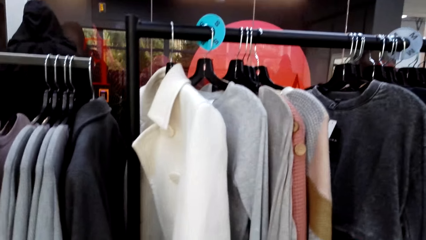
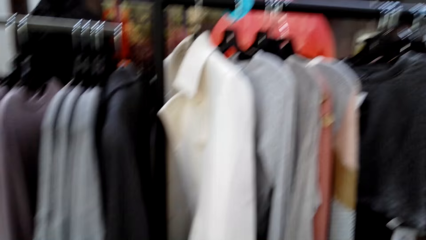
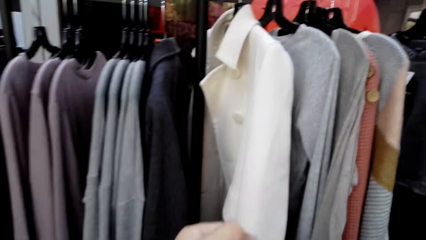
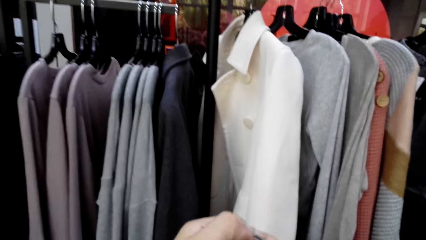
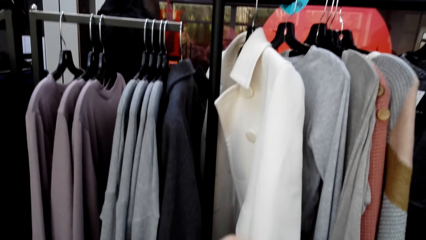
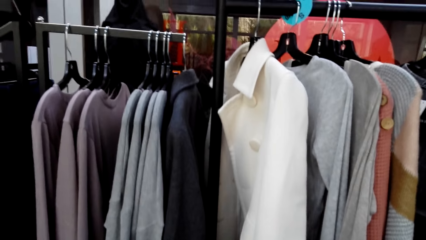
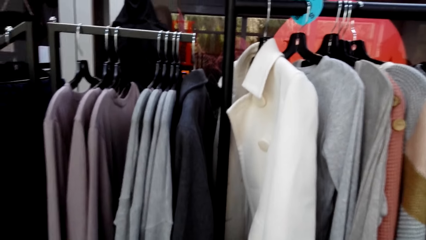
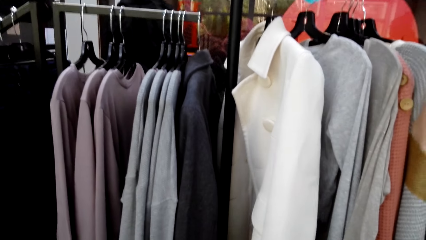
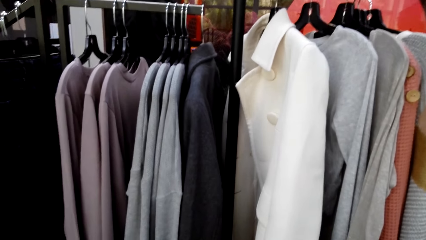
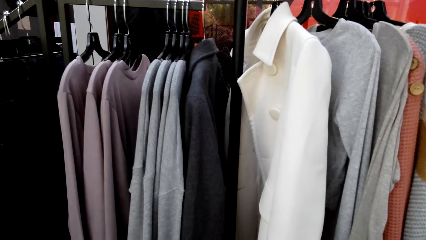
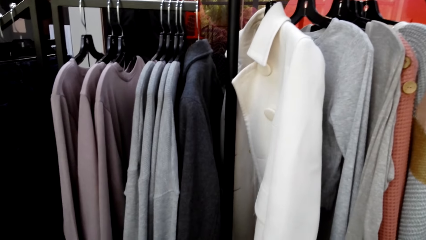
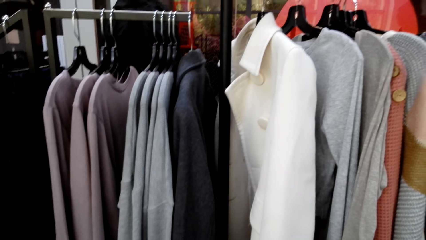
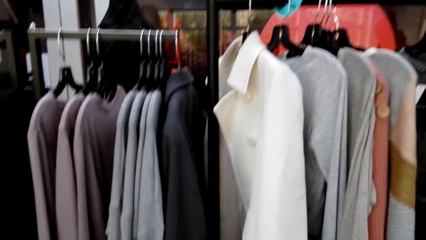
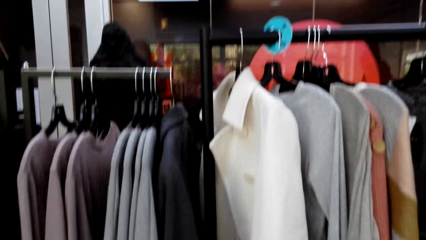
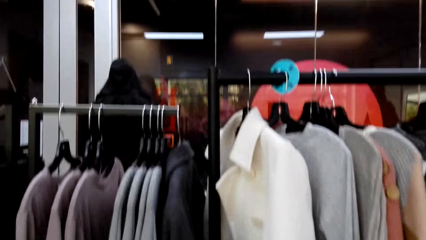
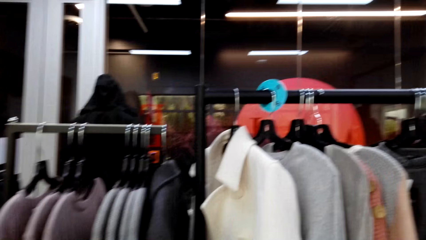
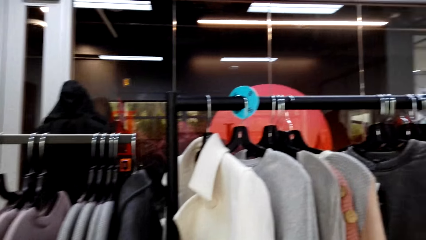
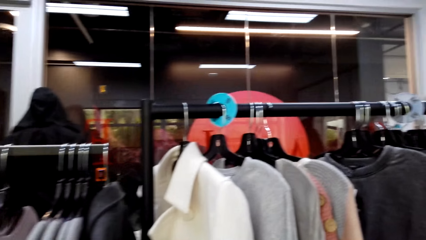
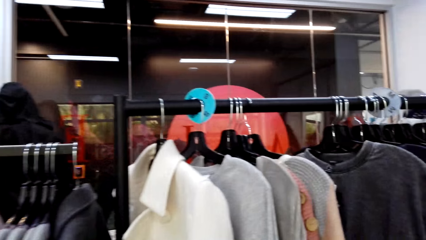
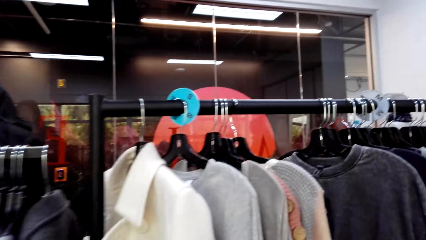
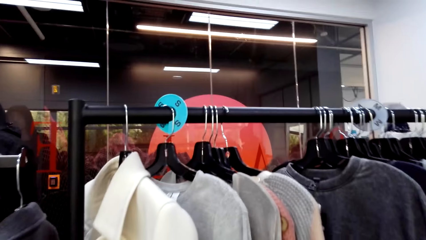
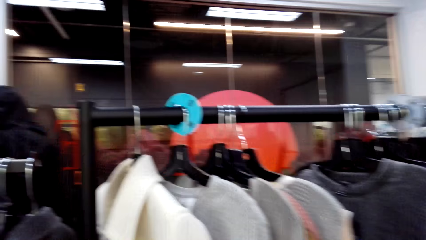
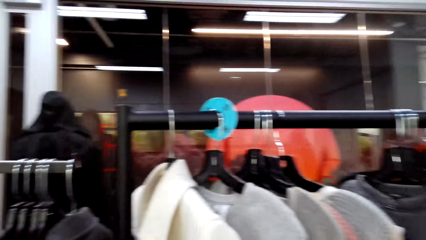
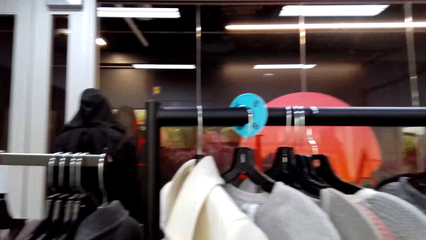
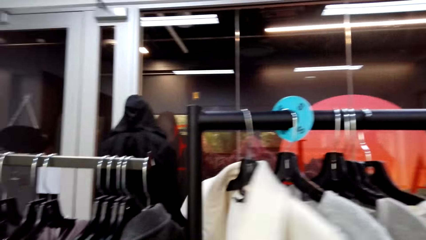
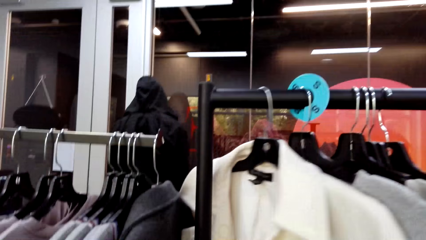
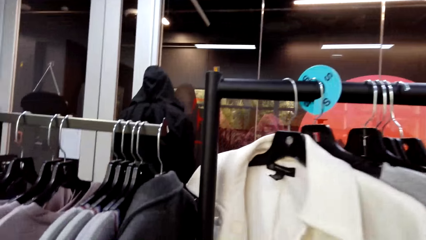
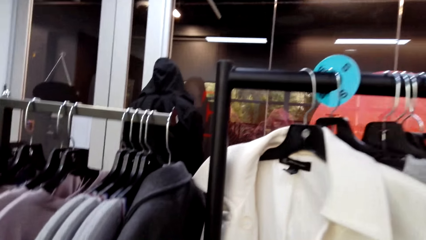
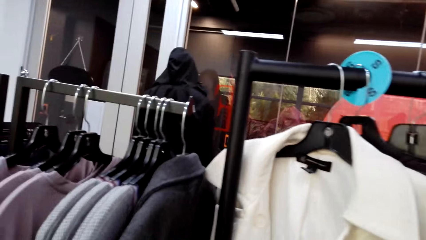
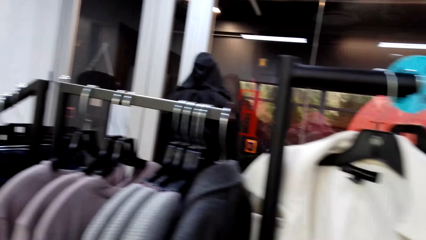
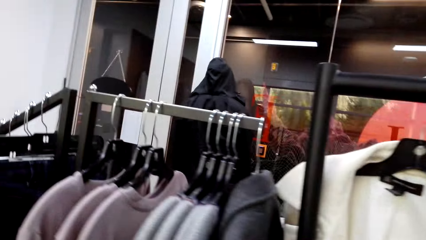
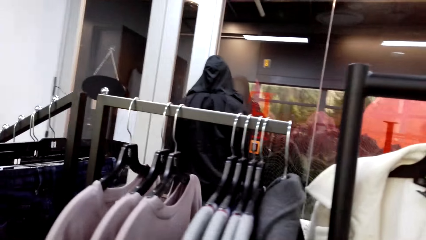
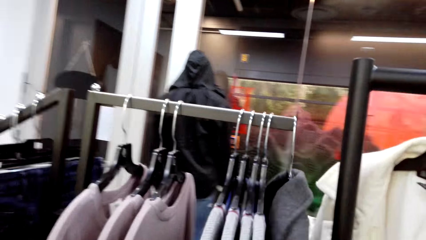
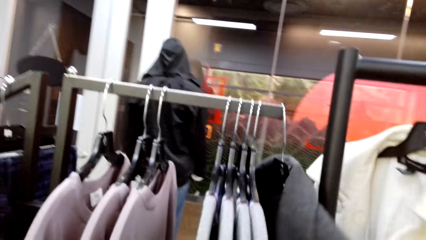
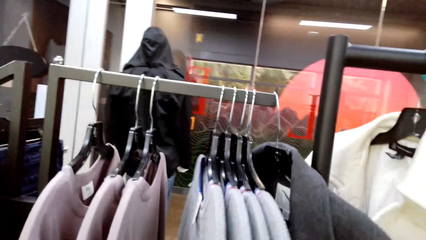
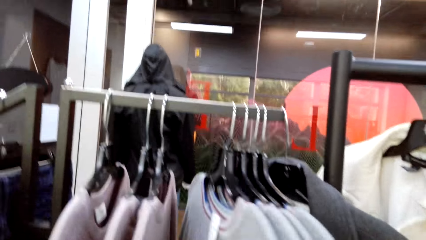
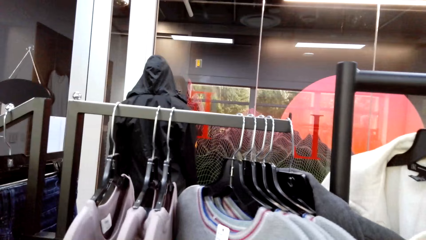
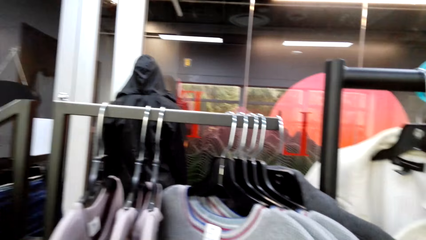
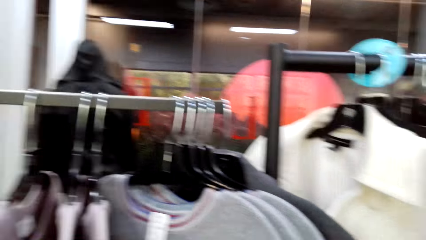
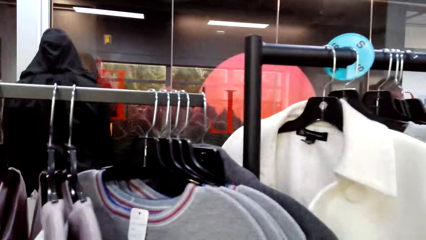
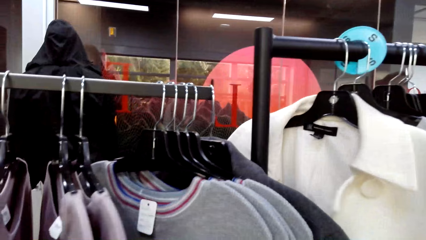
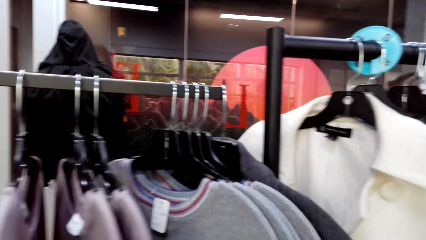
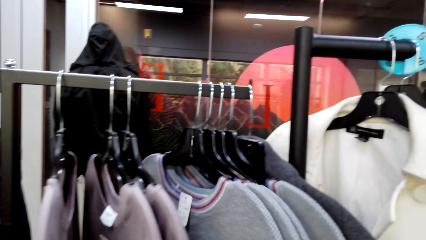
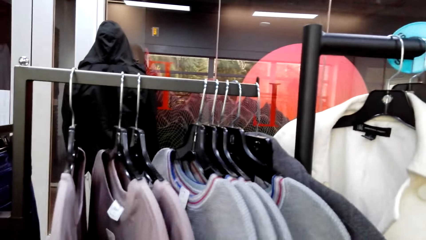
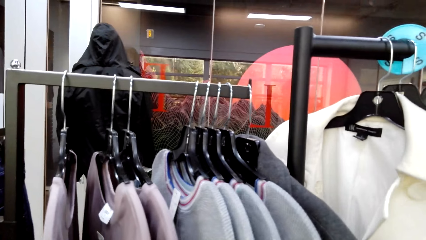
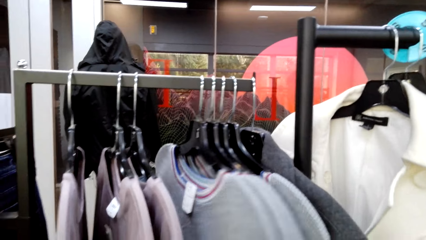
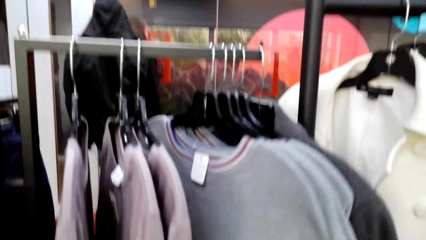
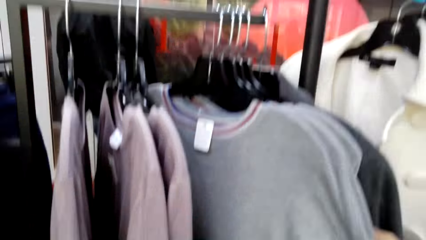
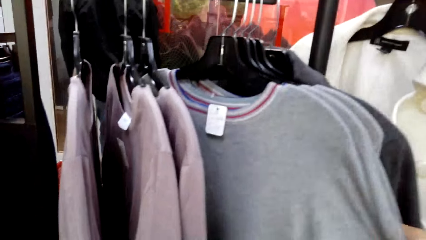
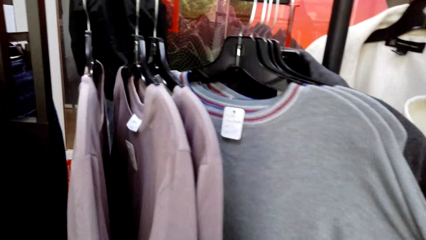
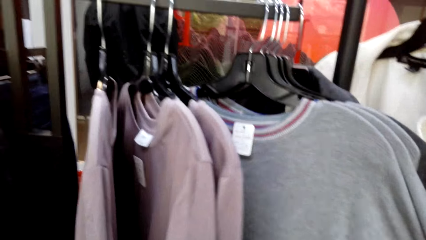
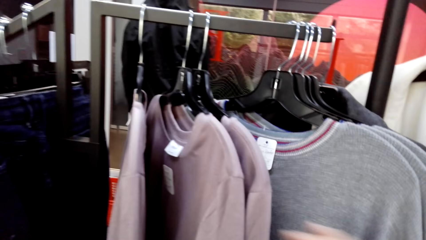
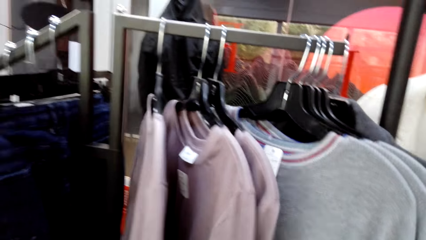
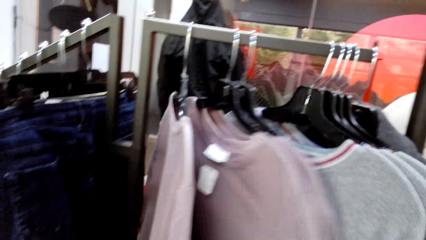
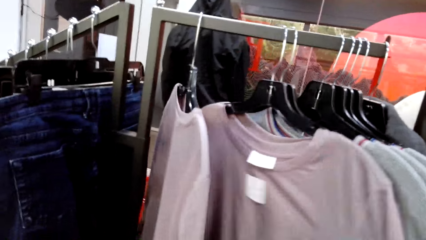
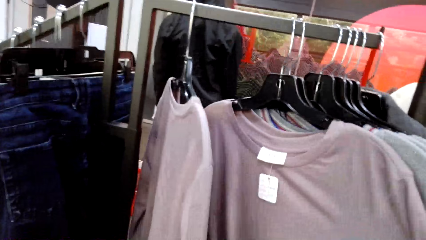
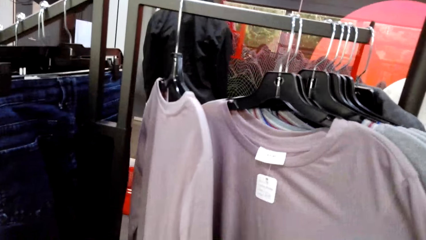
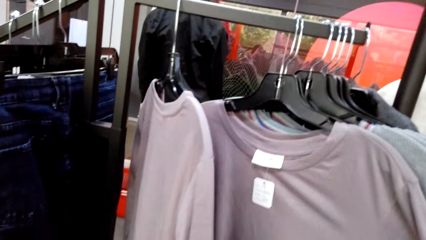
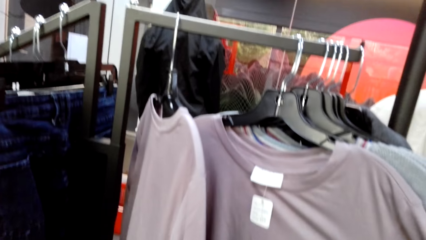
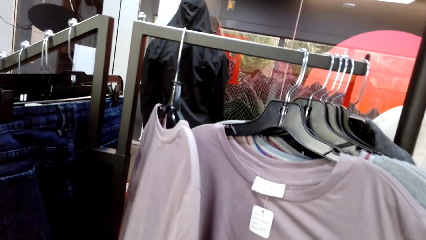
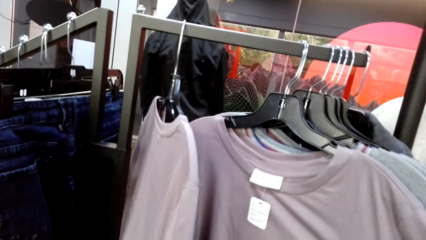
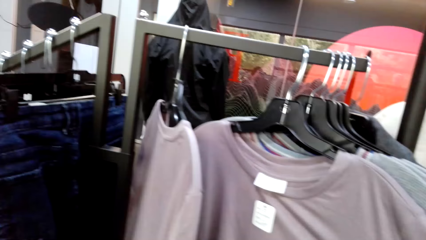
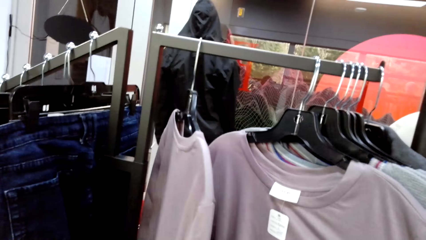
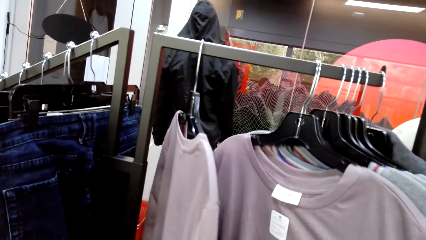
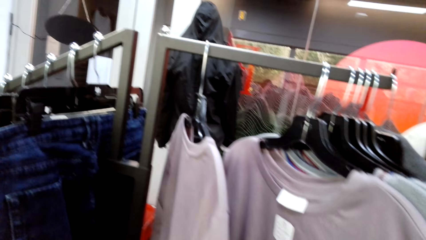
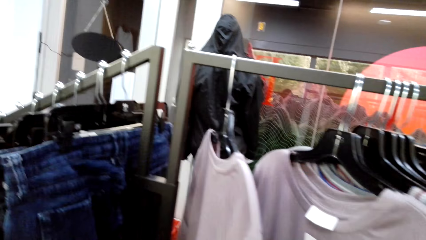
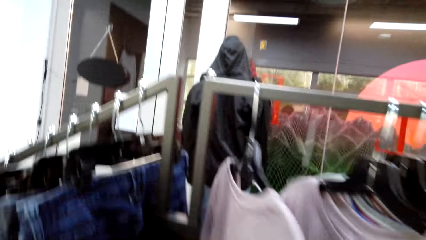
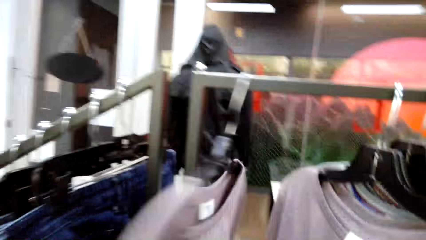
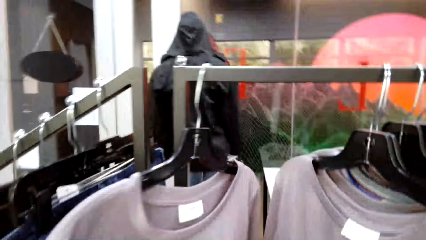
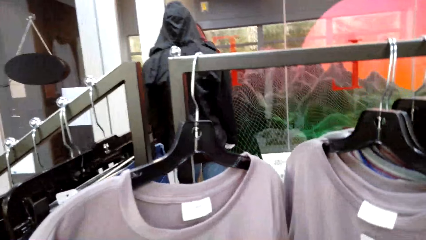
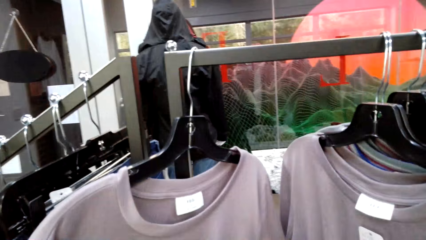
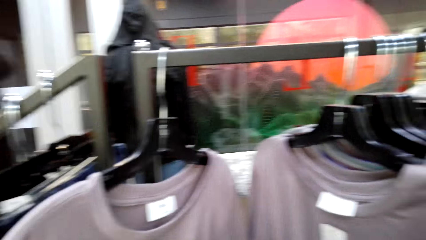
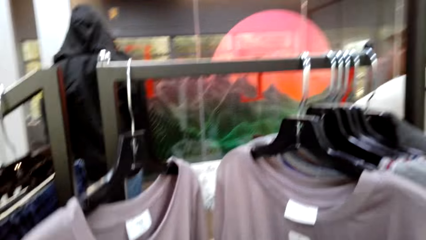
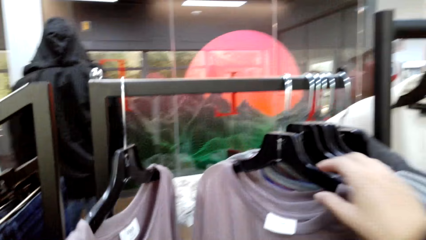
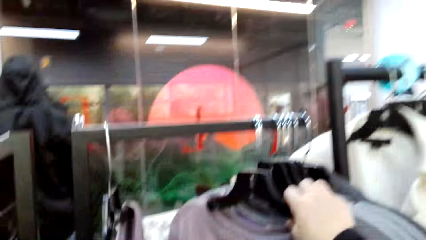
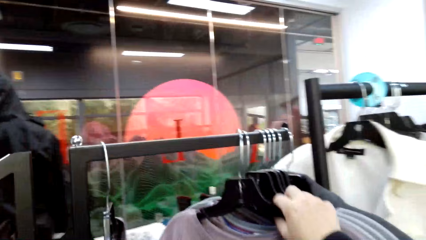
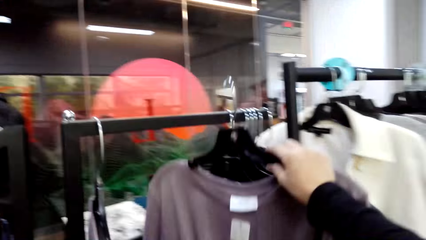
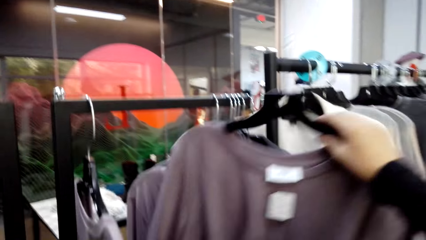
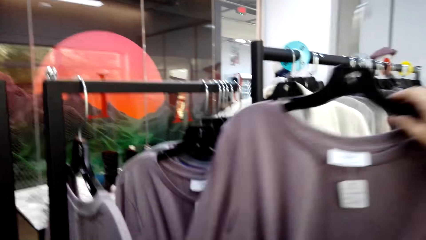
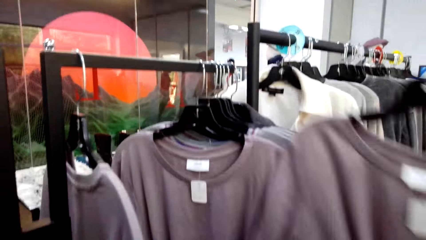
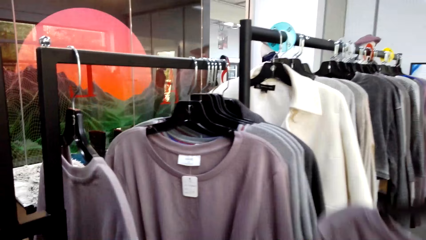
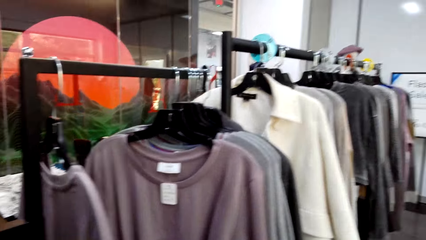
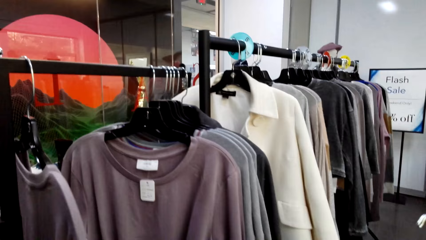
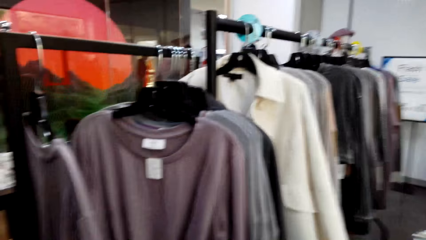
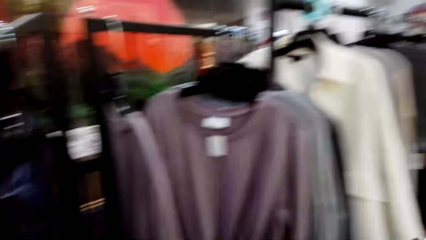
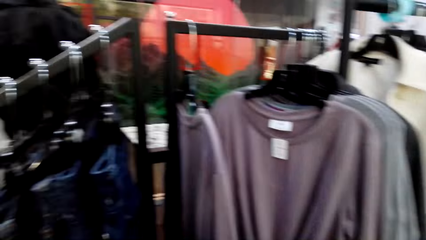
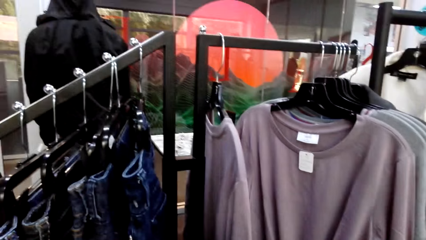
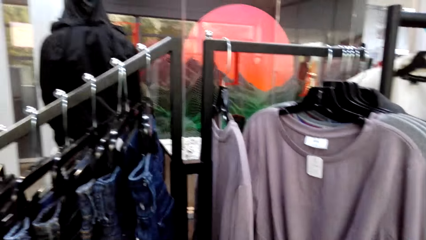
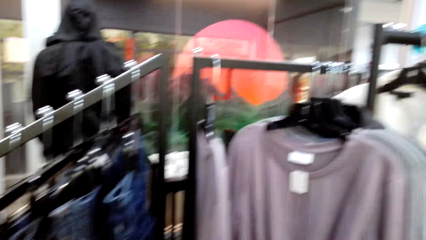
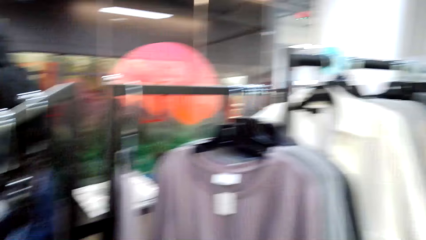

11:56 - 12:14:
The camera wearer looks around the hanging line. They touch a blazer on the hanging line. They look around the hanging line. They touch the sweaters. They inspect a sweater on the hanging line. They inspect another sweater on the hanging line. They pick up a hanger with a sweater from the hanging line.
